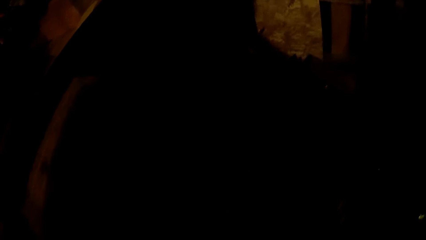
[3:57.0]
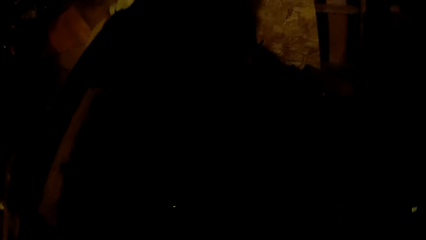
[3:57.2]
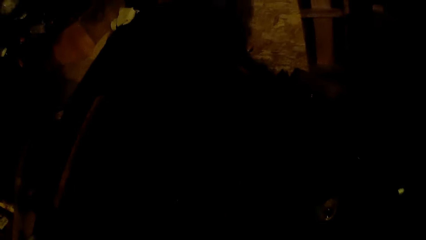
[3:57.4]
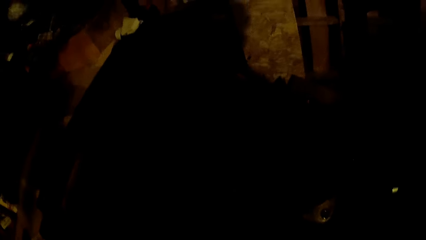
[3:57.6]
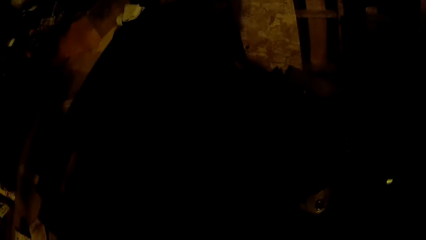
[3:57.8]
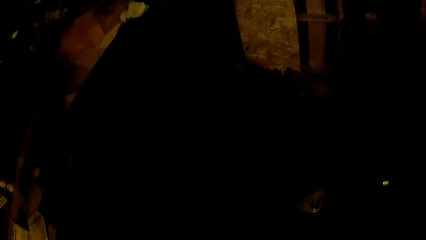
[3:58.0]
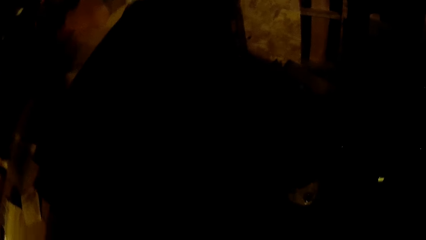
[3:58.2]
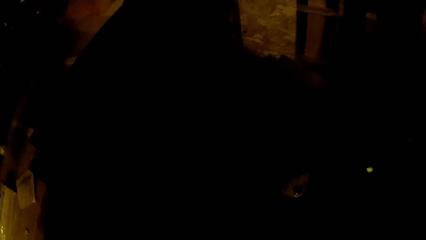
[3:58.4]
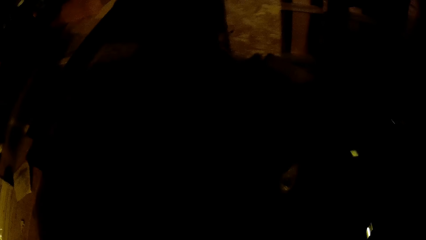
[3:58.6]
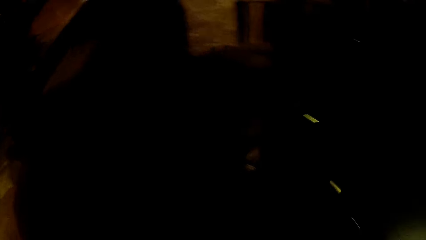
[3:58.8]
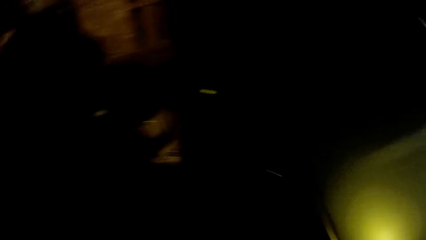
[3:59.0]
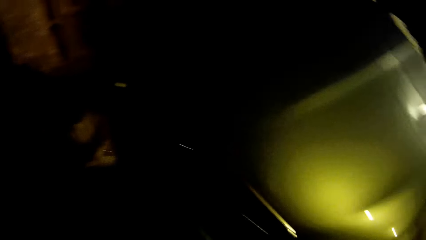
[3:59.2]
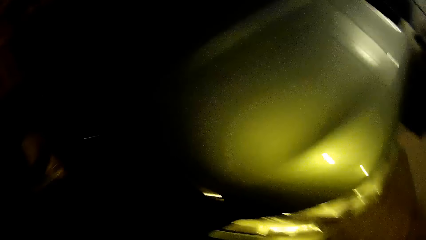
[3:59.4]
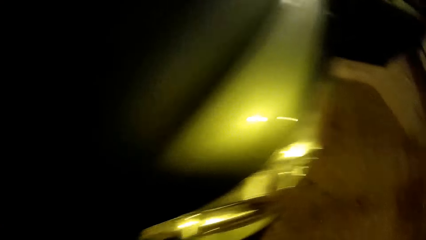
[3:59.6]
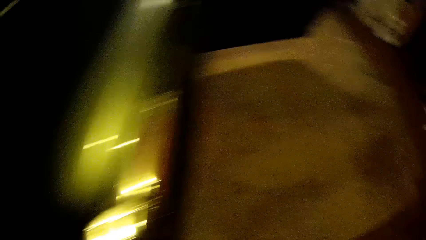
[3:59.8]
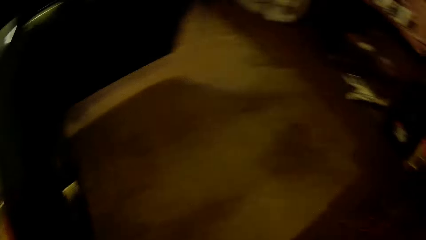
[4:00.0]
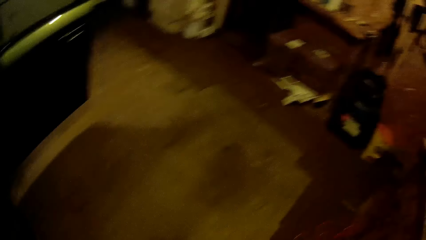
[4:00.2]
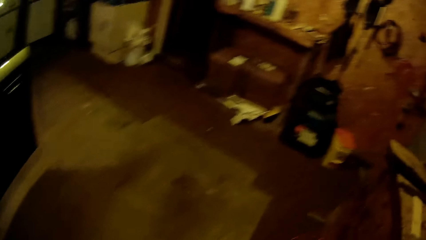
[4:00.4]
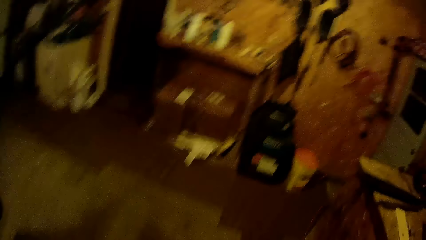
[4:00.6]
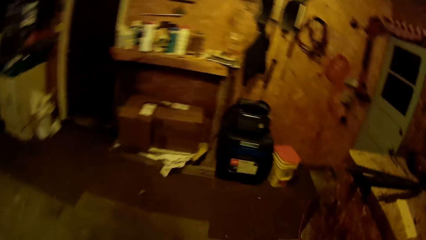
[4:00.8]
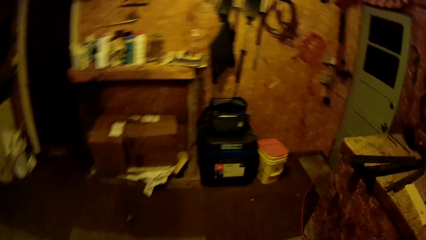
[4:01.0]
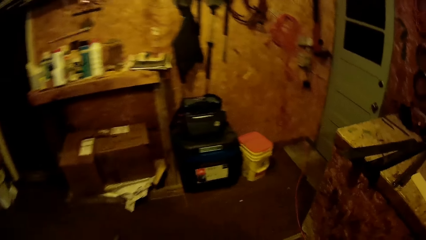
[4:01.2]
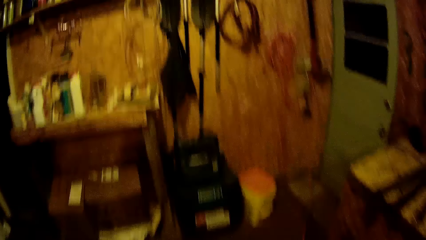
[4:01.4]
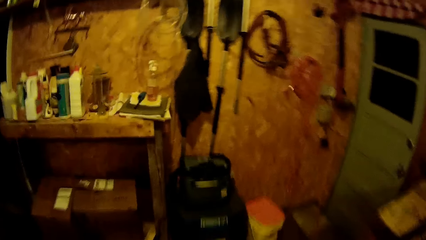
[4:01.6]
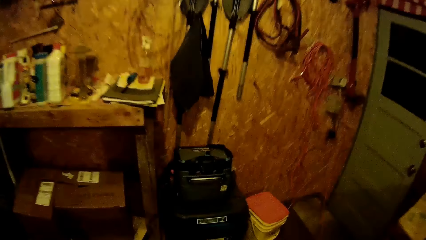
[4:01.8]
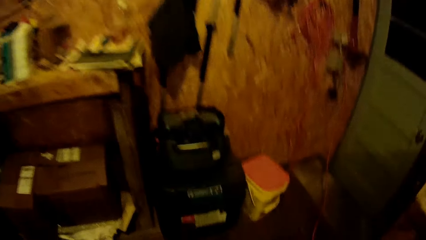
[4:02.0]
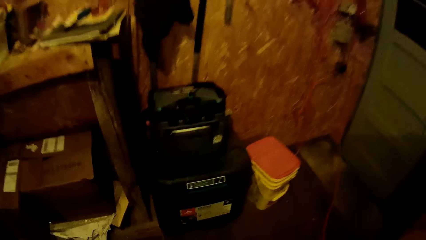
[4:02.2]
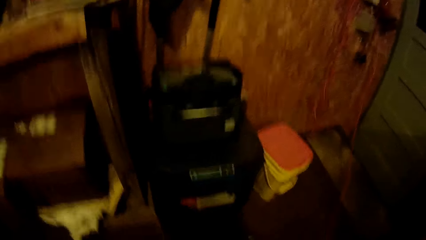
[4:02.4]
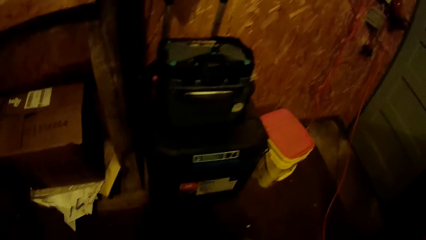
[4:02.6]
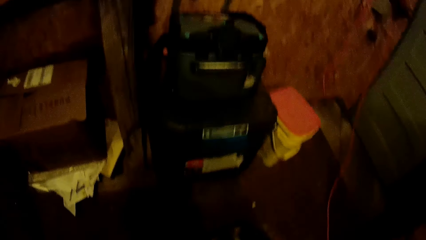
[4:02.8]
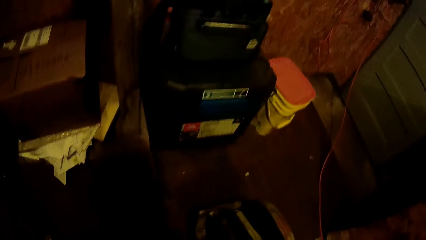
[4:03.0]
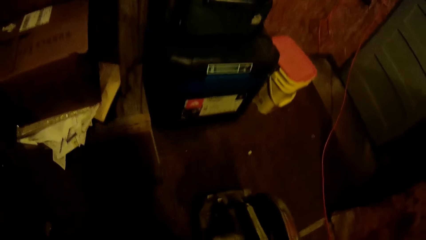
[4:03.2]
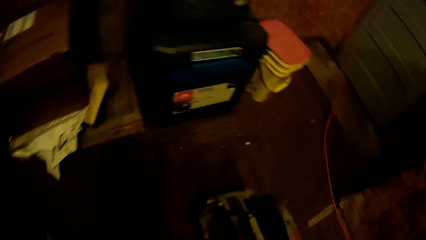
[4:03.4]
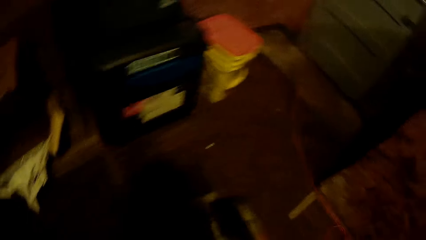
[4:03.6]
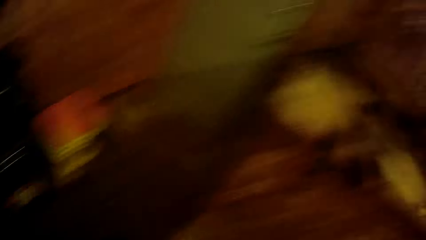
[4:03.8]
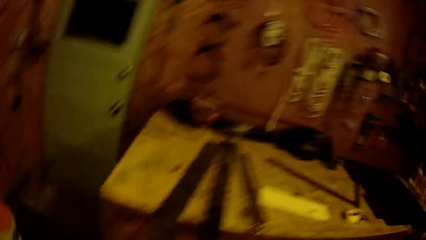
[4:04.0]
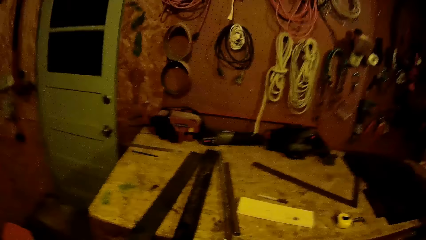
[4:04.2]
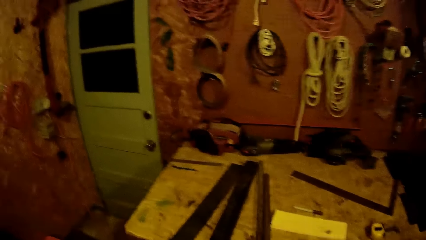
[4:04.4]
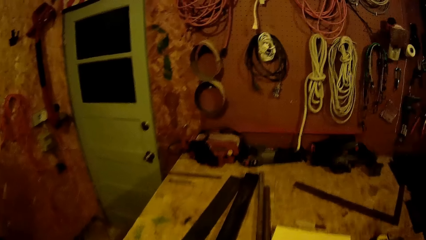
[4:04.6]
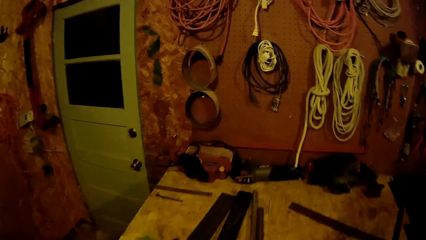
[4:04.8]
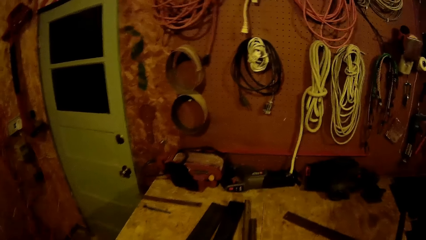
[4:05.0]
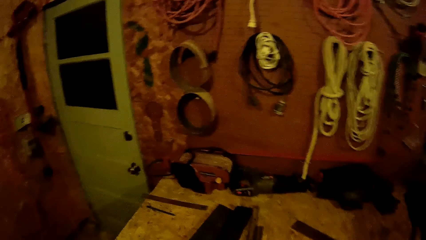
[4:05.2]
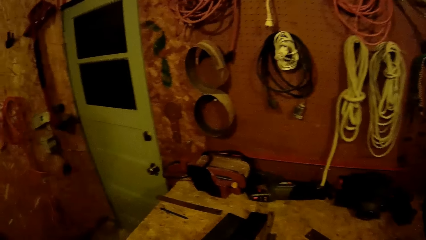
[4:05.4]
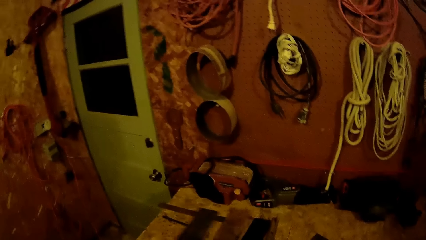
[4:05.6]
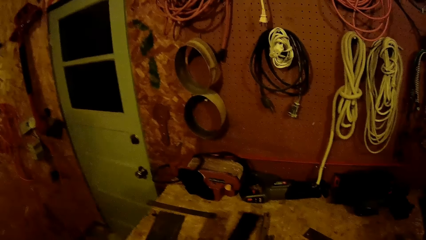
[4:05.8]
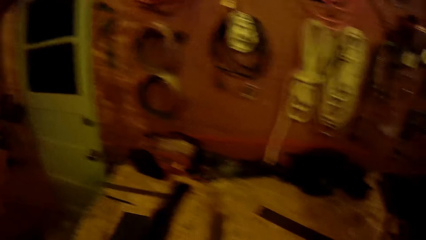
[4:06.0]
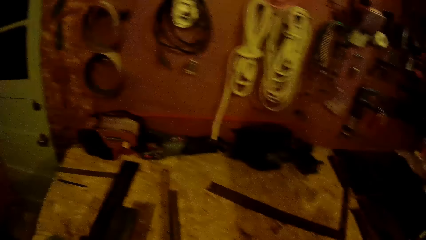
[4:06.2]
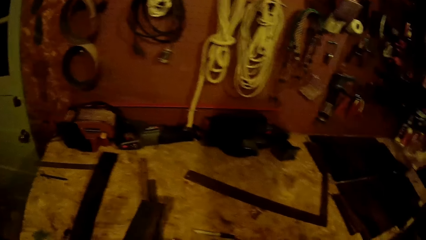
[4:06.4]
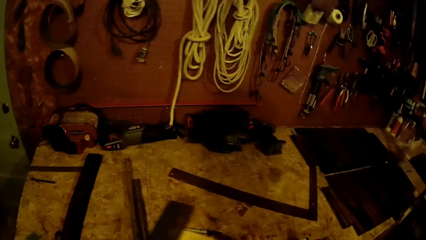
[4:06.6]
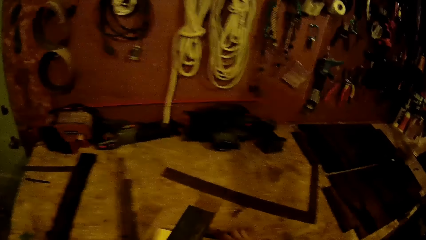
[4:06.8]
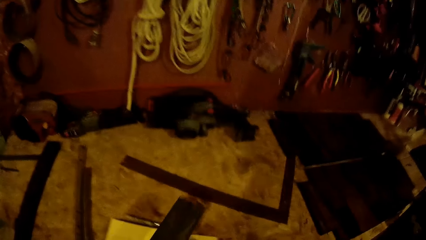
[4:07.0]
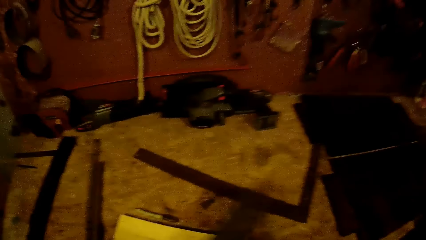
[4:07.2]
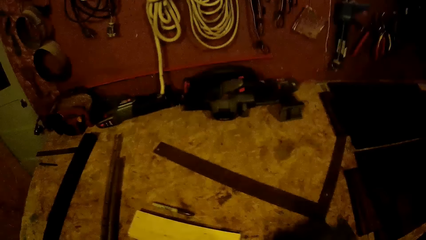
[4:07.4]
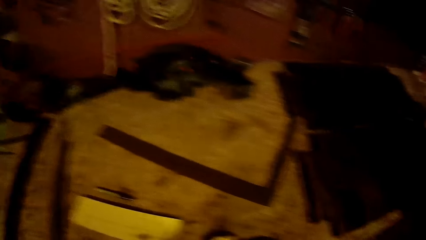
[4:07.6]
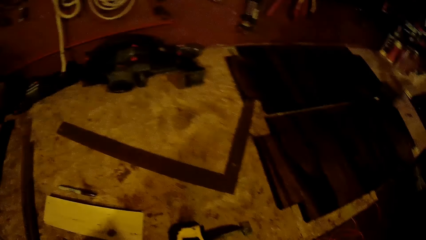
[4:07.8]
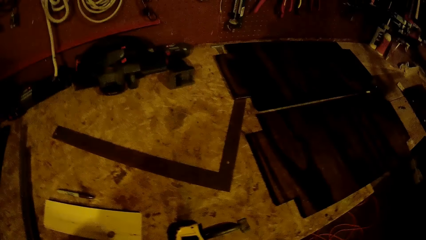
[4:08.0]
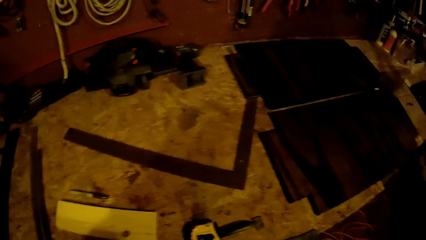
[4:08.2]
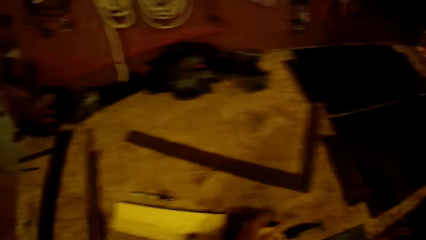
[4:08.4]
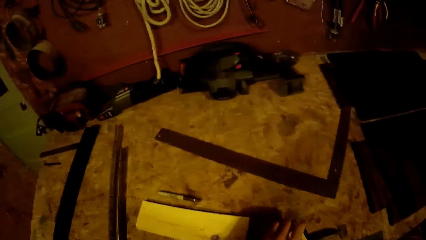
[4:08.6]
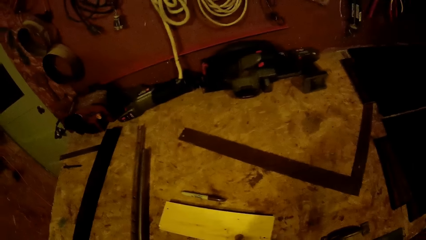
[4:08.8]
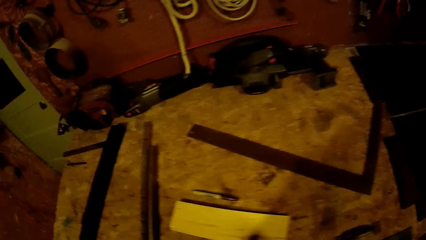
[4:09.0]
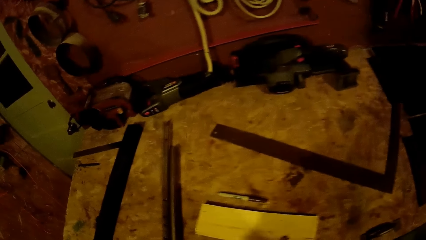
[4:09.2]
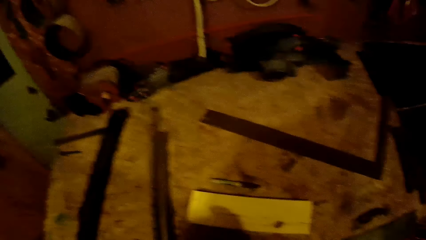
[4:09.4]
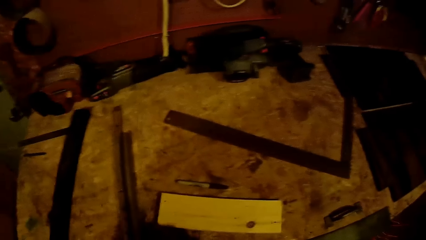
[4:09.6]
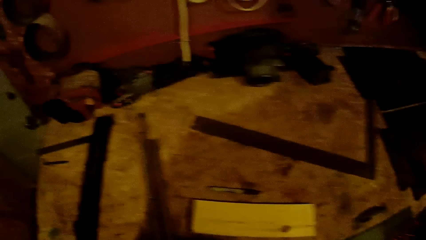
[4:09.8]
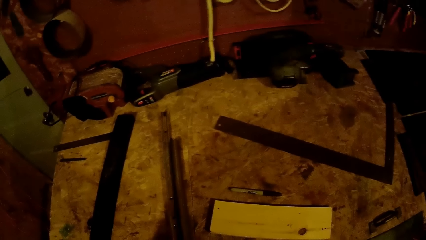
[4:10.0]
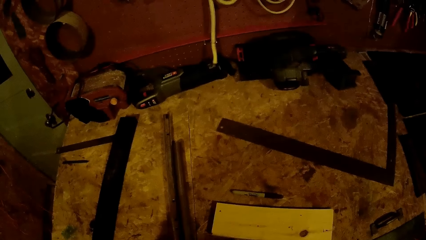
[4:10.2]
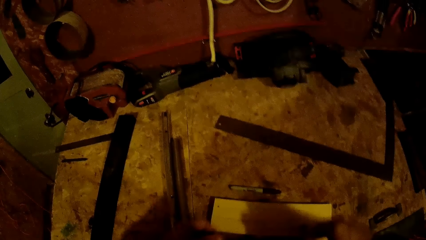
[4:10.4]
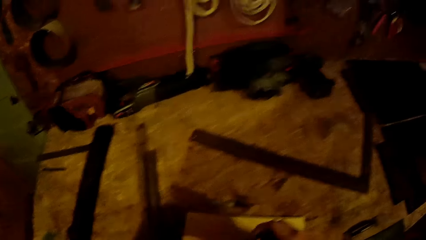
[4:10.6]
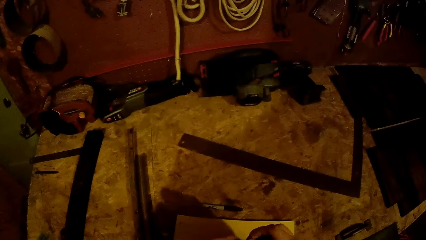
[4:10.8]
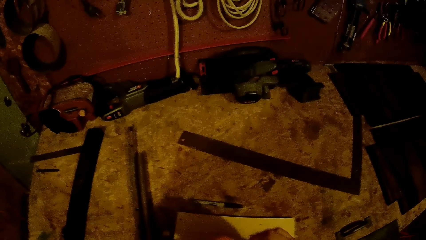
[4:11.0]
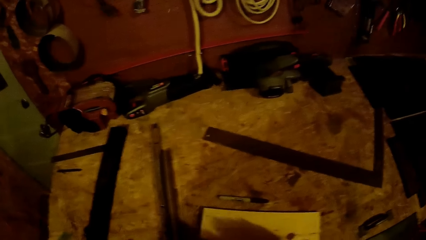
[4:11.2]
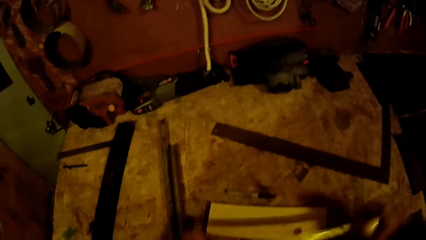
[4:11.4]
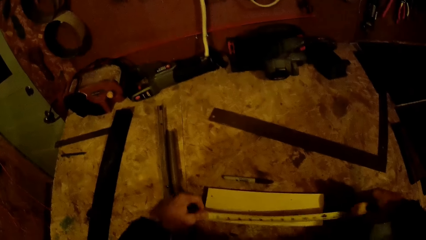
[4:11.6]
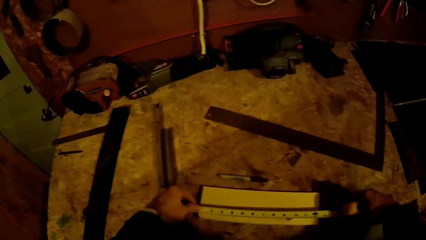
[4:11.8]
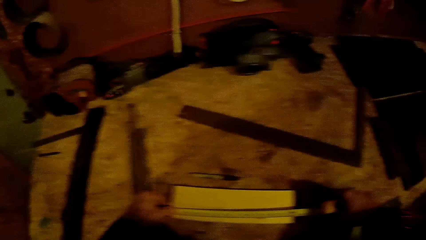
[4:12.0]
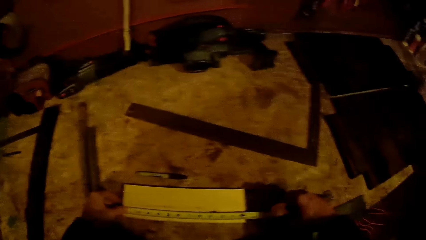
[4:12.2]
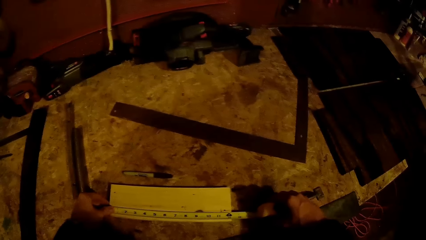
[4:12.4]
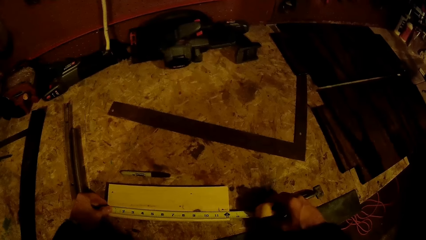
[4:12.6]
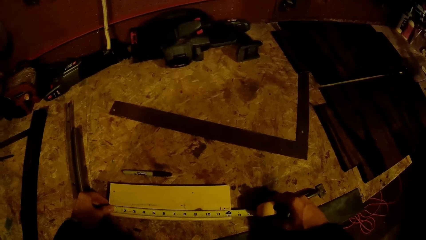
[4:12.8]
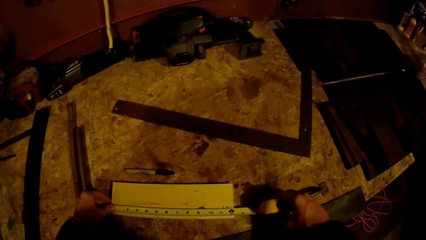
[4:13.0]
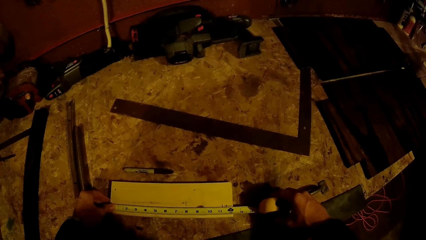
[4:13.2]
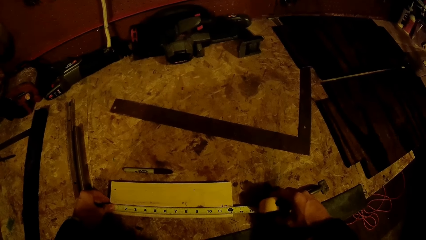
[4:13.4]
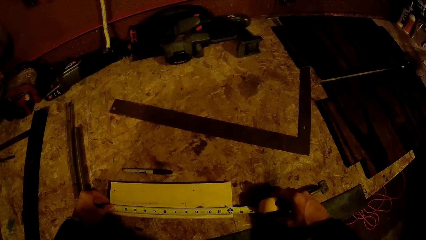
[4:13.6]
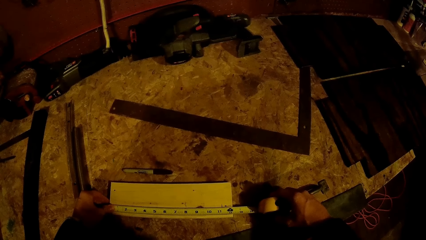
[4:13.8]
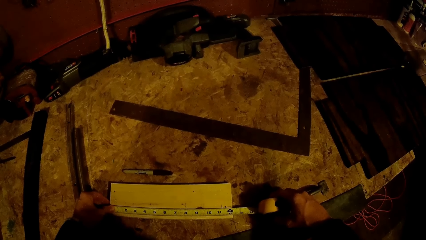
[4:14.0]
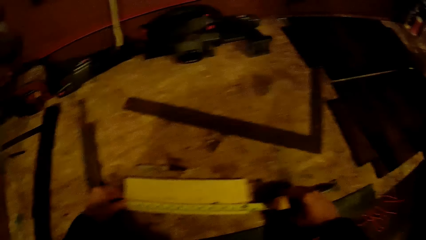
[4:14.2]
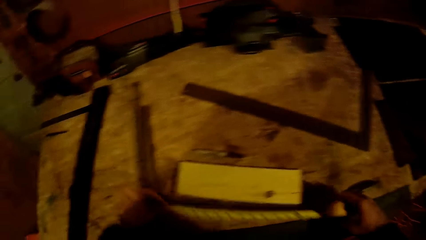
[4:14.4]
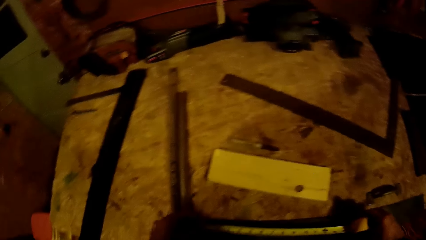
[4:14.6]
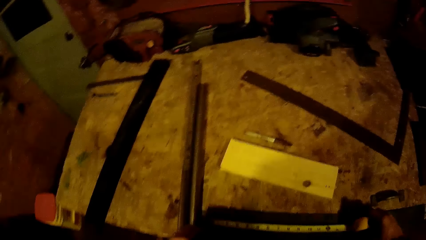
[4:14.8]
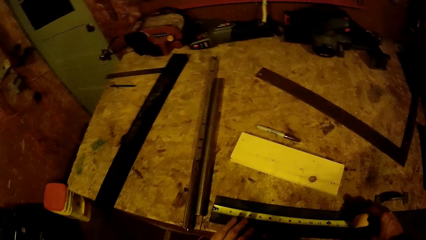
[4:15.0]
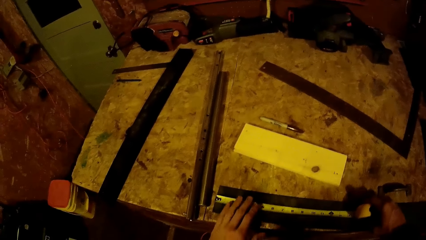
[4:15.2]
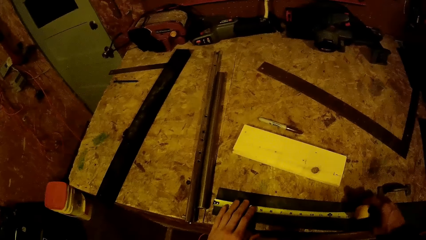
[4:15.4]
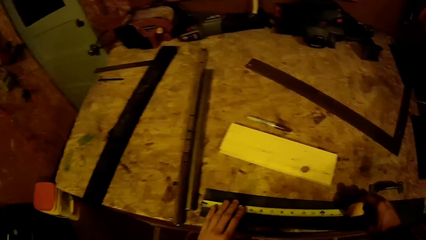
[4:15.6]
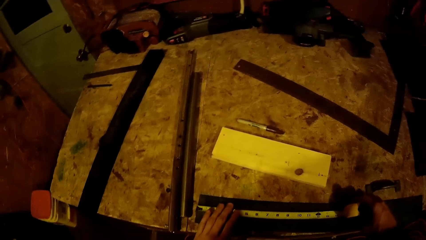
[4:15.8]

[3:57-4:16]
The camera wearer drops a machine on the floor. They adjust the position of the plank and tape rule on the table with both hands. They measure two planks with the tape rule with both hands. They use the tape measure to mark the piece of wood.
